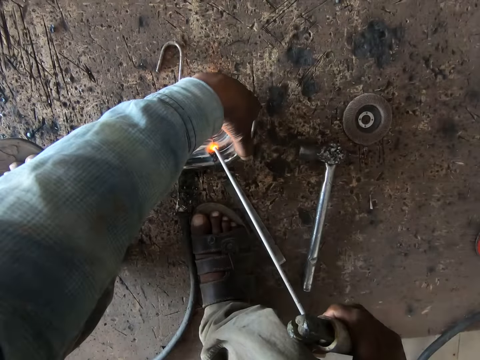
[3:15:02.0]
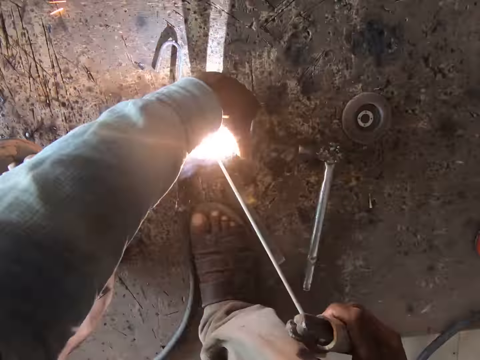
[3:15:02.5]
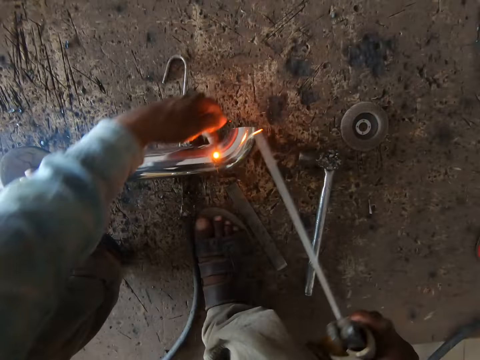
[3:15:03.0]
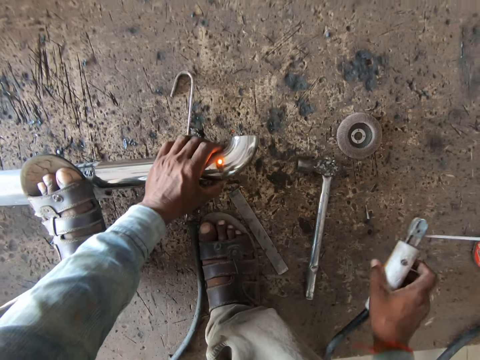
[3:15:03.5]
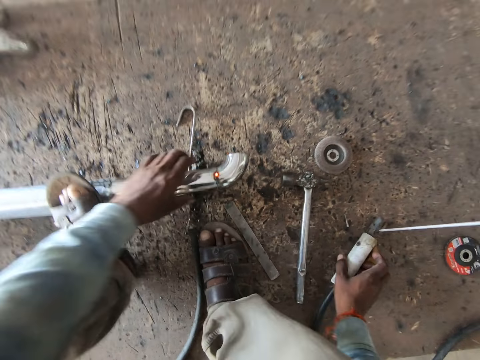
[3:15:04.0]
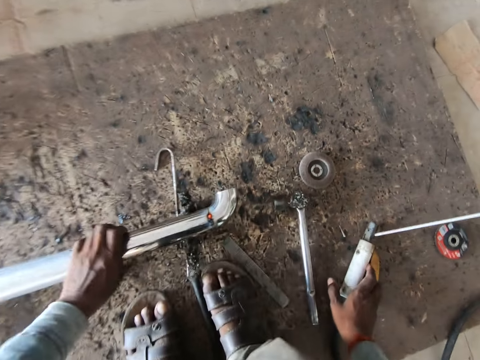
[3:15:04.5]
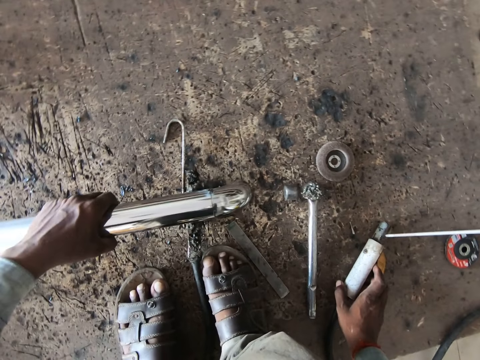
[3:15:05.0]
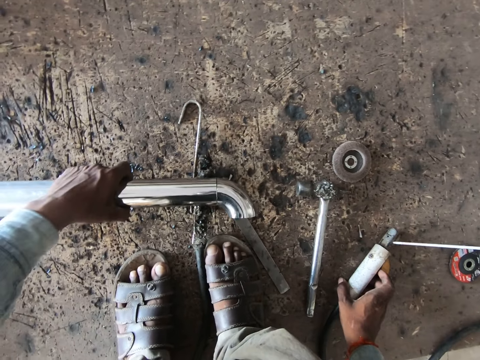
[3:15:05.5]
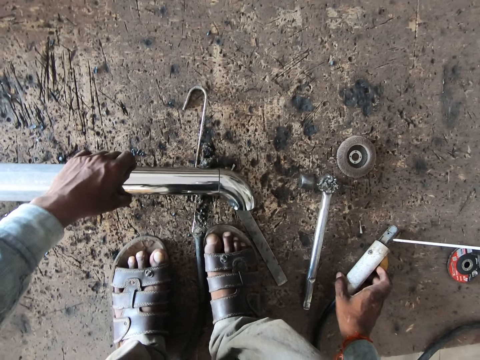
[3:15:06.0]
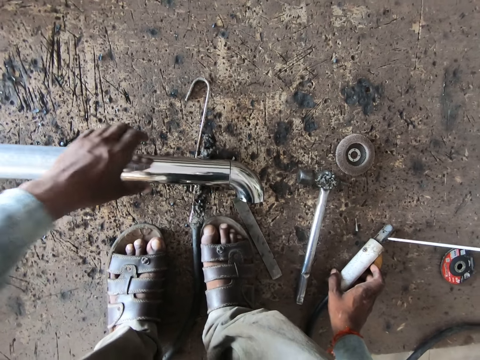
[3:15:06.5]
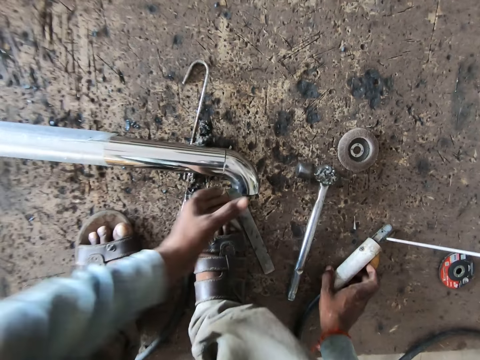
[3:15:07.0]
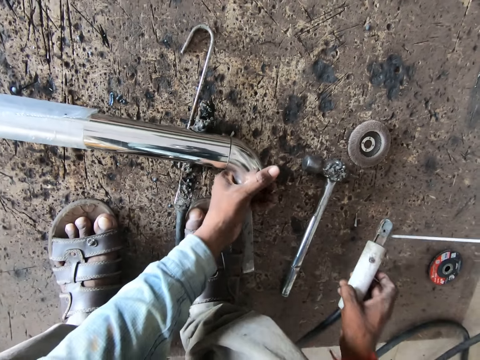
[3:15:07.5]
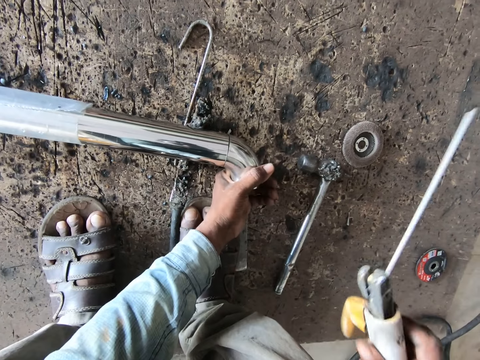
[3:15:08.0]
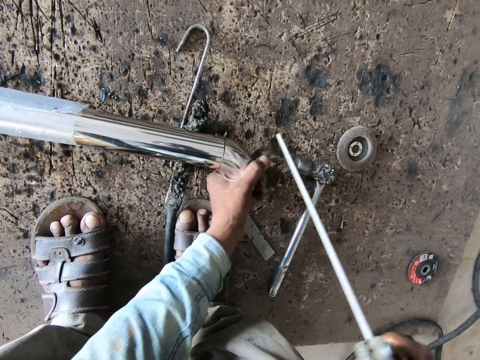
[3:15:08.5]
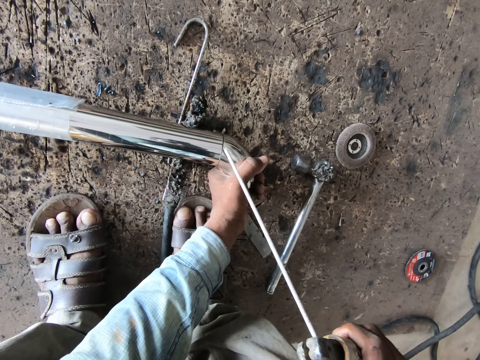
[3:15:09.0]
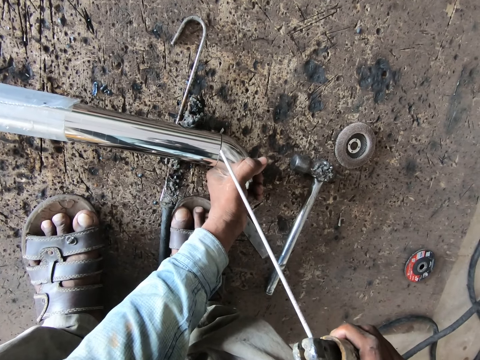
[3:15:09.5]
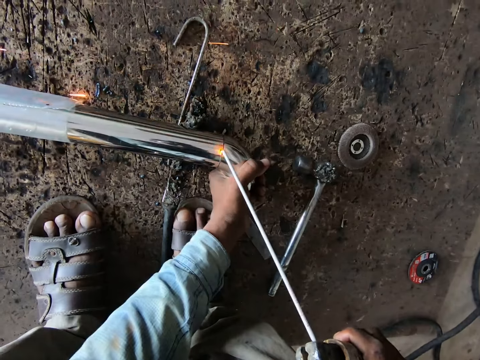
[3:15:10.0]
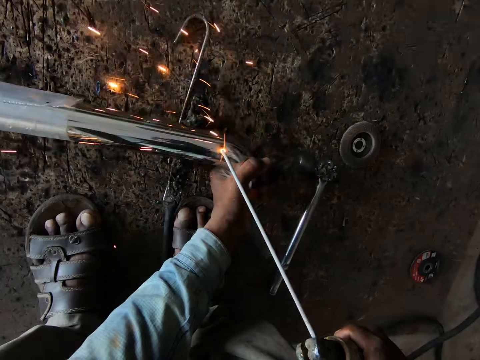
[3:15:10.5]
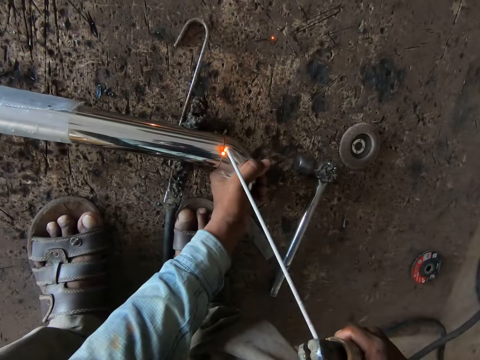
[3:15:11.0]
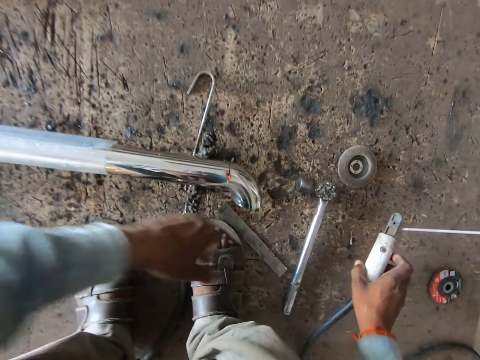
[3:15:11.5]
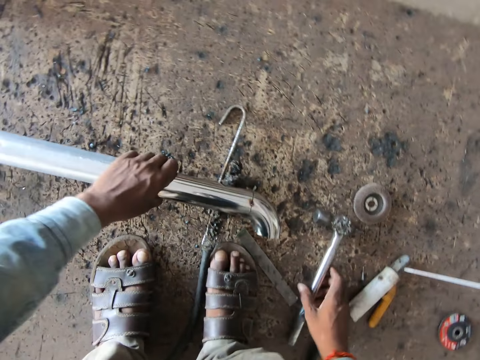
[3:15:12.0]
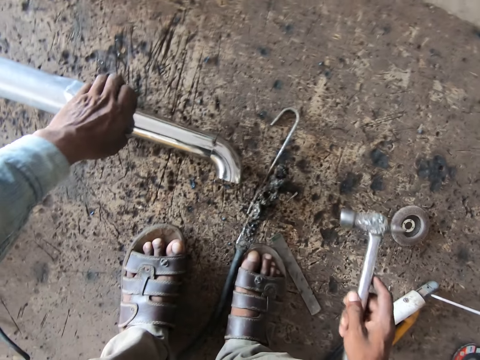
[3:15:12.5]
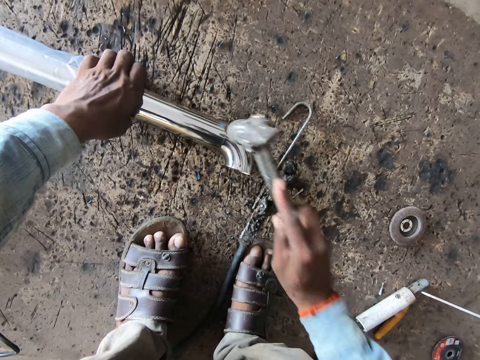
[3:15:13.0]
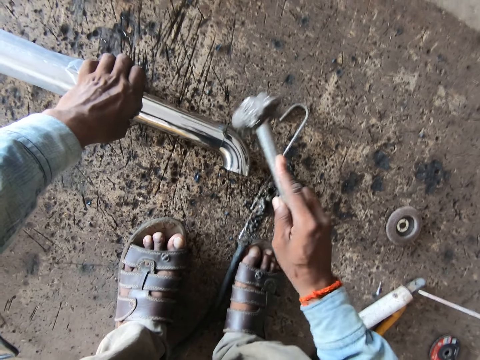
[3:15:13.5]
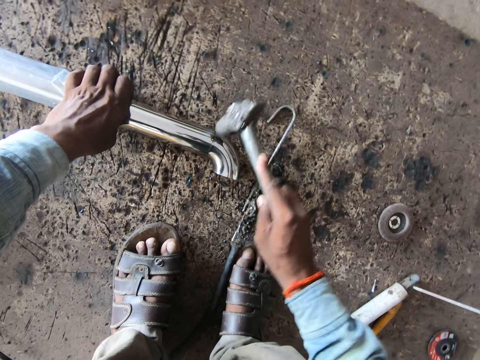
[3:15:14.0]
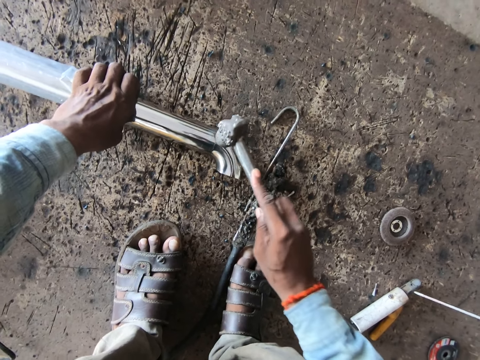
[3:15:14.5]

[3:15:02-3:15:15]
The camera wearer places the blow torch or stick welding machine on the workshop board with his right hand. He removes his leg from the rail. He turns the aluminum pipe with his left hand. He touches his welding machine. He holds the edge of the cylindrical aluminum pipe with his left hand. He touches the metal. He picks up the stick welding machine. He welds the edge of the aluminum pipe to the cylindrical aluminum pipe with the blow torch in his right hand. He removes his left hand from the cylindrical aluminum pipe. He places the blow torch on the workshop board with his right hand. He lifts the aluminum pipe from the workshop board with his left hand. He picks the hammer from the workshop board with his right hand. He rests the aluminum pipe on the workshop board with his left hand. He hits the aluminum pipe with the hammer in his right hand.

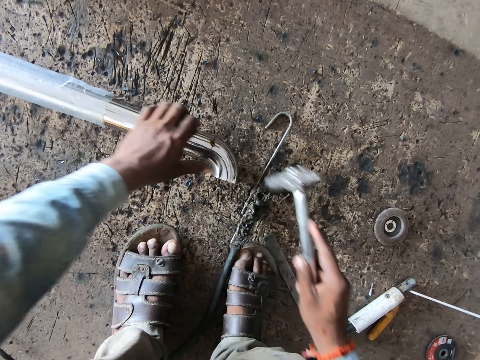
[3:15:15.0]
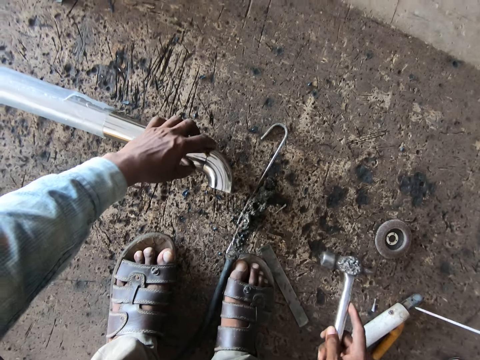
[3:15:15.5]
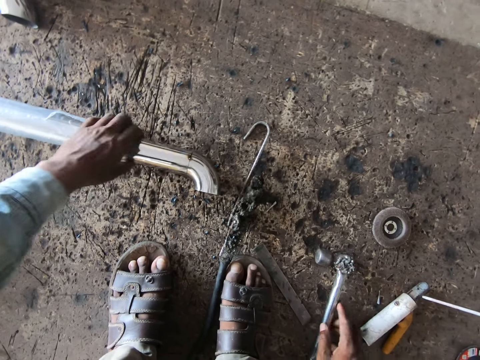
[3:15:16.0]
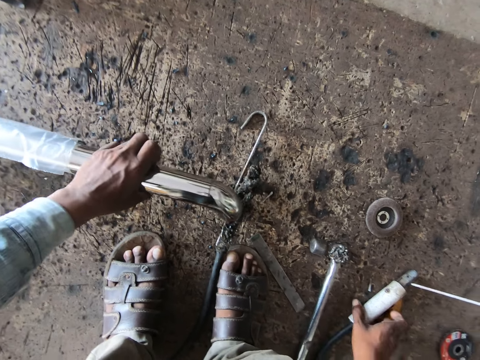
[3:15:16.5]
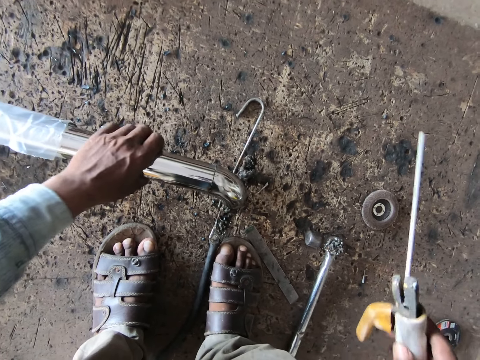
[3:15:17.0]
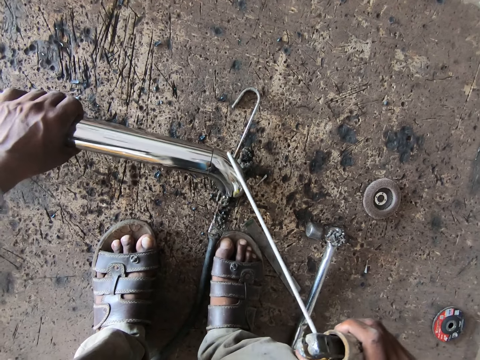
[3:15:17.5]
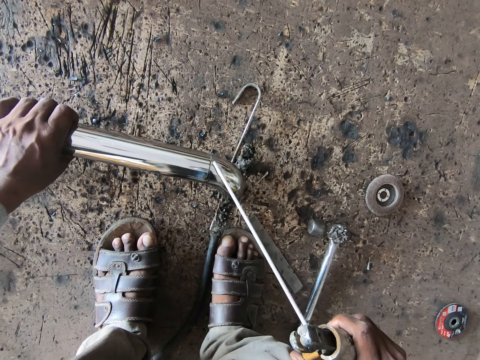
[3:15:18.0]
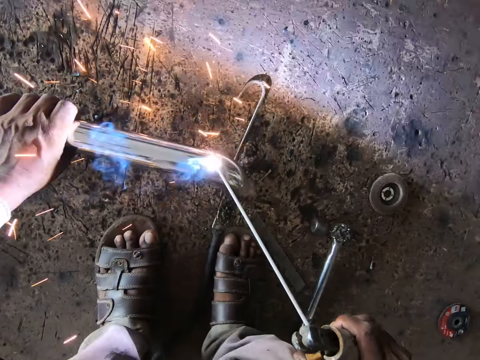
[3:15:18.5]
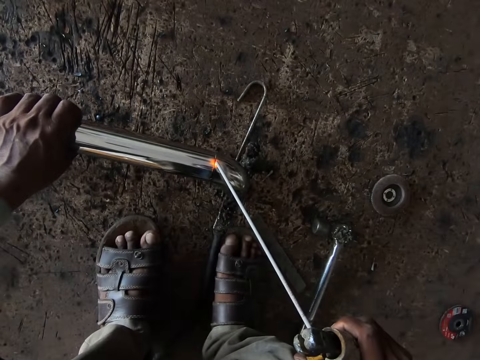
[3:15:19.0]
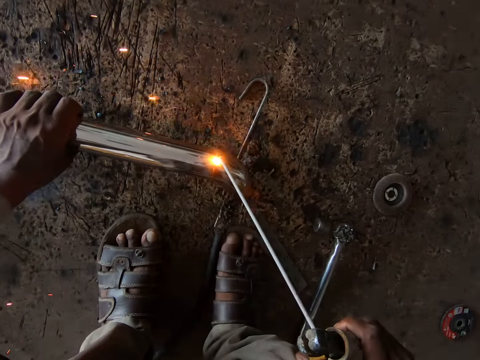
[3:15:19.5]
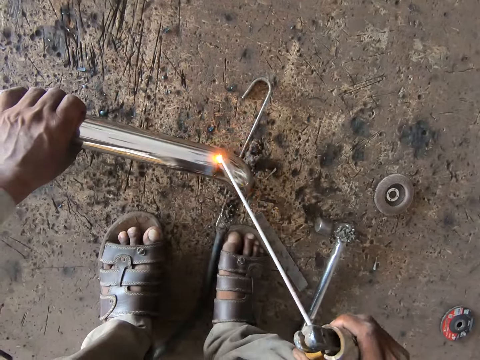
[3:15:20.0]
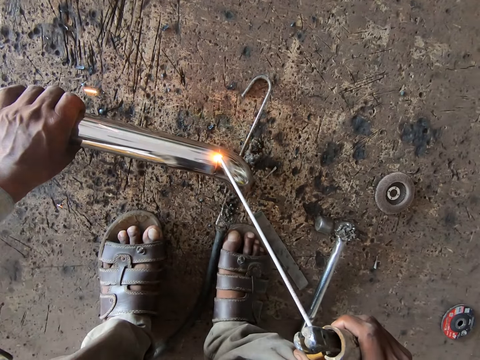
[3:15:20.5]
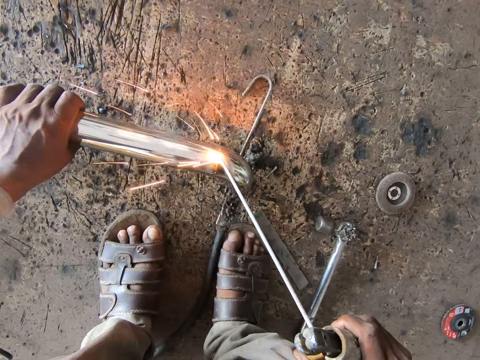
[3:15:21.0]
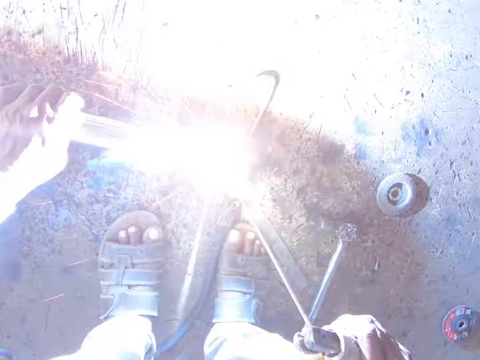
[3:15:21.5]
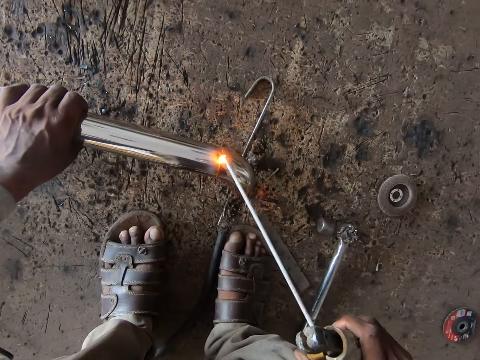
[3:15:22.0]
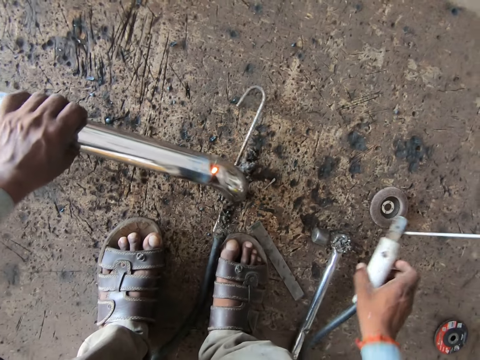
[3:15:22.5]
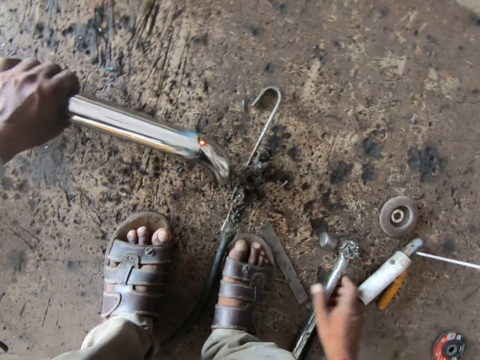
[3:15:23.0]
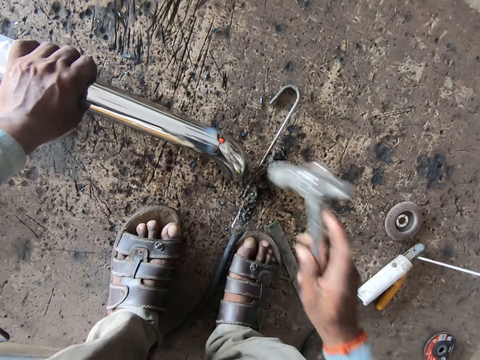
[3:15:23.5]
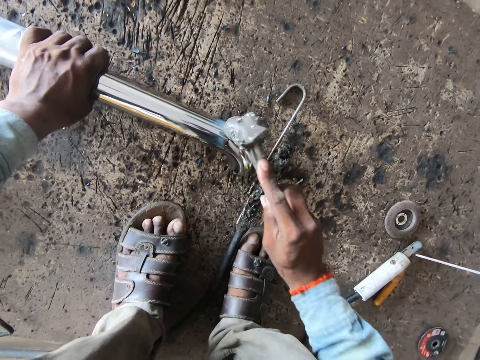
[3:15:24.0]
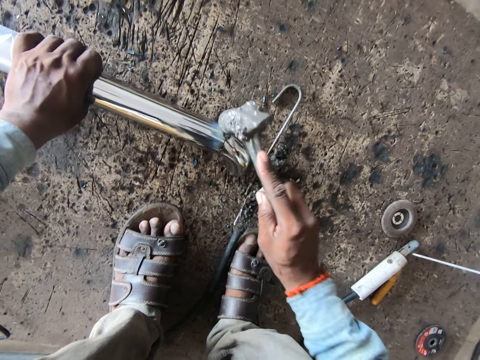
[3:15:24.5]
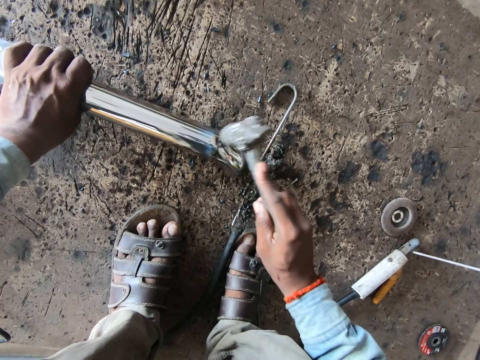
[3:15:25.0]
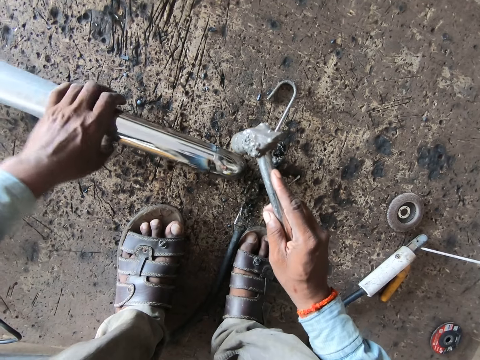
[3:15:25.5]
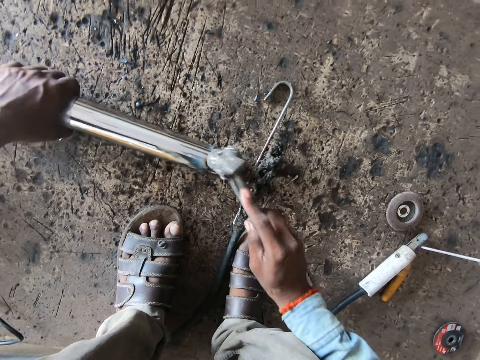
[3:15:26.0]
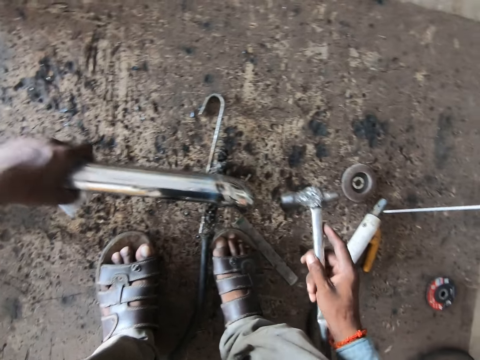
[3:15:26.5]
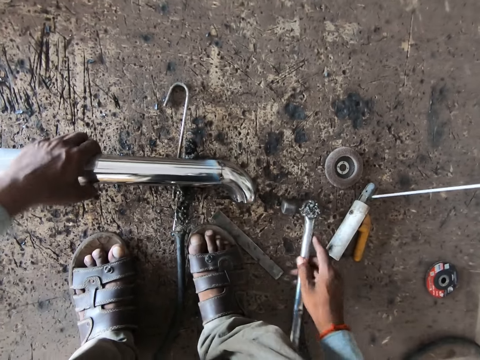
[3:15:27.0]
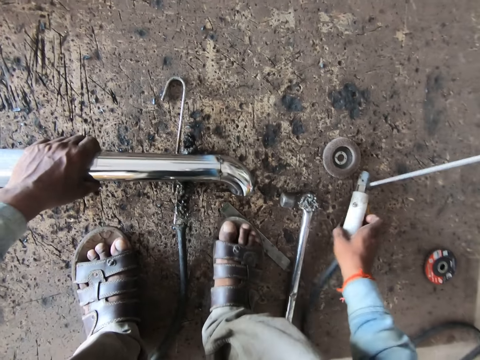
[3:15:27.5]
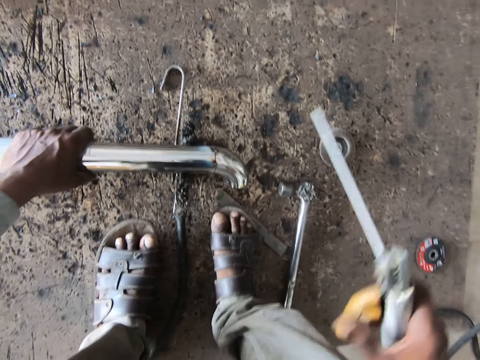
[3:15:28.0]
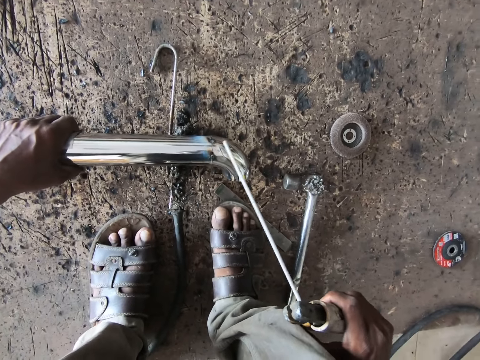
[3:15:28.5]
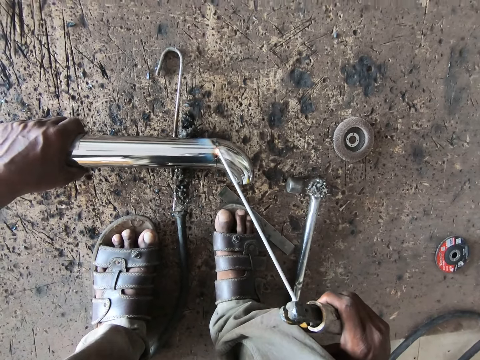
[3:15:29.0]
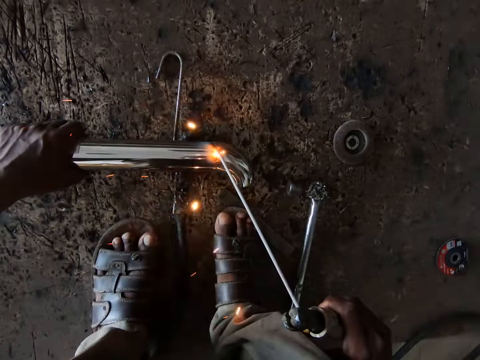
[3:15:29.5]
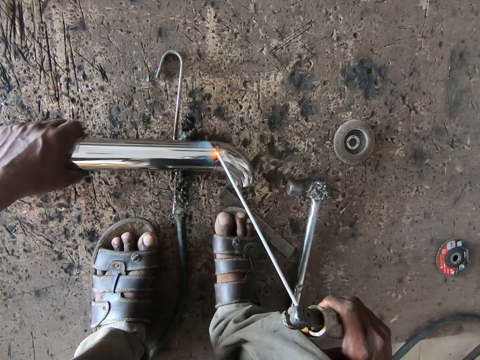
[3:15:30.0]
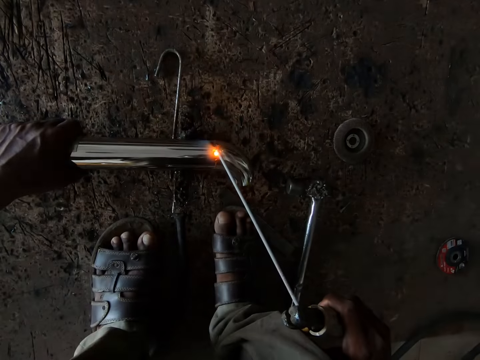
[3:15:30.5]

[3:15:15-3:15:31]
The camera wearer places the hammer on the workshop board with his right hand. He places the aluminum pipe on the metal tong with his left hand. He picks the blow torch or stick welding machine from the workshop board with his right hand. He puts down the stick welding machine. He welds the edge of the aluminum pipe to the cylindrical aluminum pipe with the blow torch in his right hand. He places the blow torch on the workshop board with his right hand. He picks the hammer from the workshop board with his right hand. He hits the aluminum pipe with the hammer in his right hand. He places the aluminum pipe on the metal tong with his left hand. He places the hammer on the workshop board with his right hand. He picks the blow torch from the workshop board with his right hand. He welds the edge of the aluminum pipe to the cylindrical aluminum pipe with the blow torch in his right hand.
